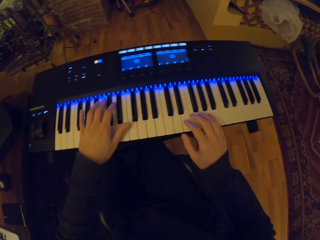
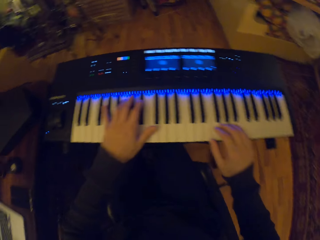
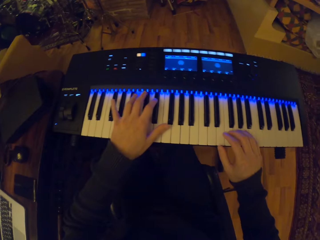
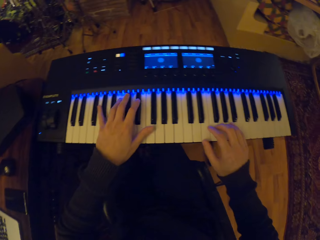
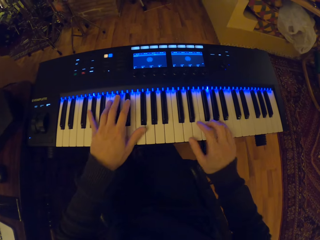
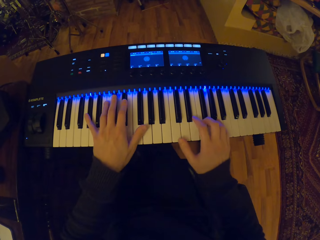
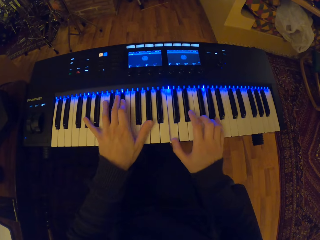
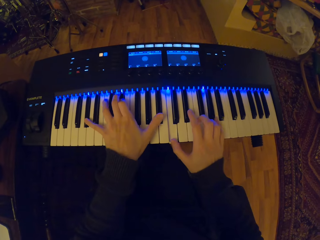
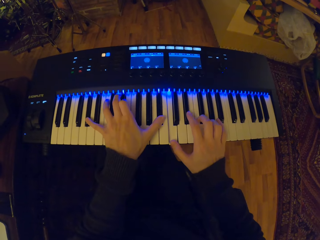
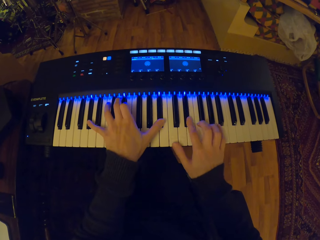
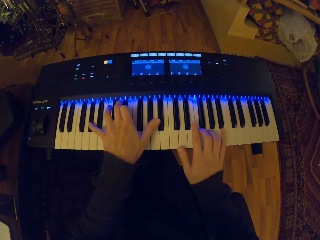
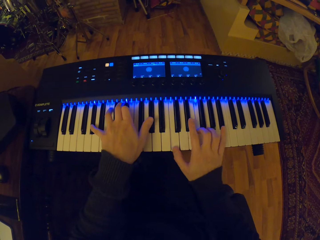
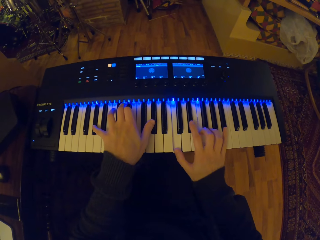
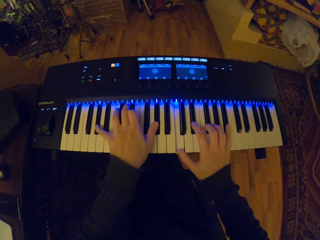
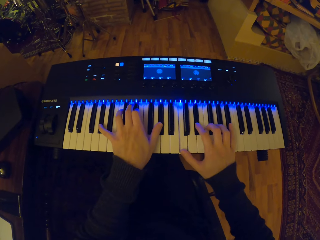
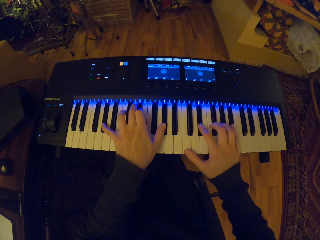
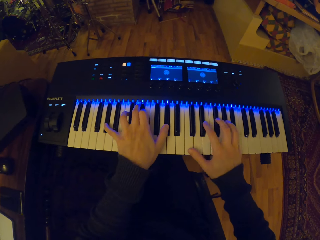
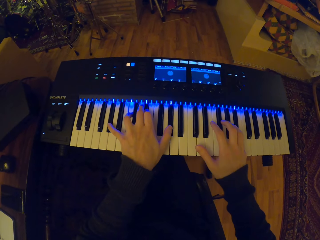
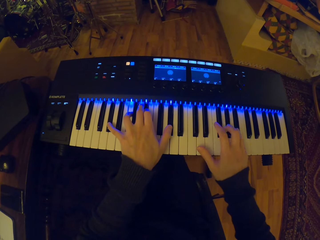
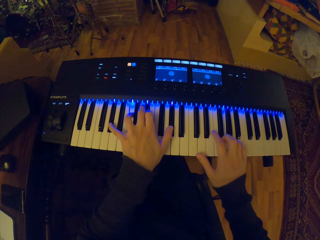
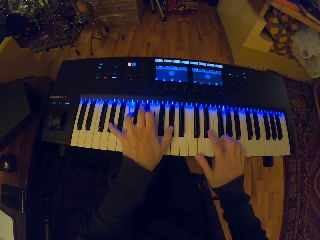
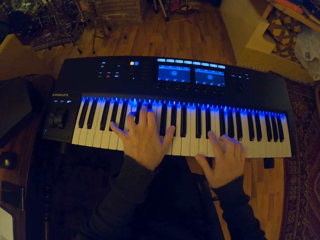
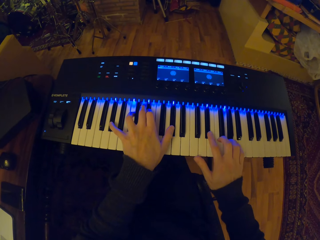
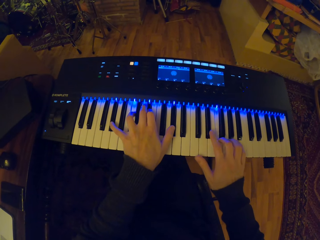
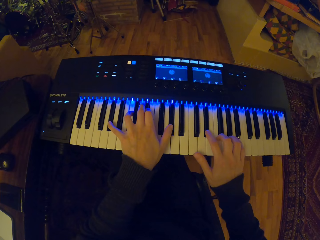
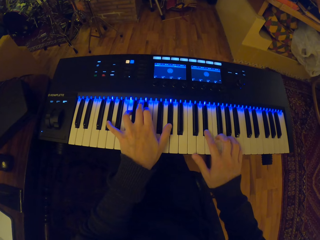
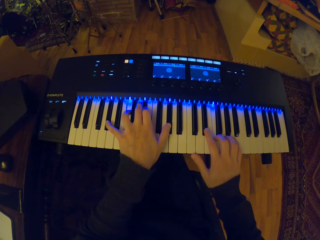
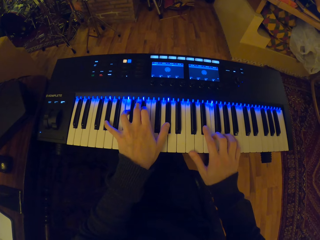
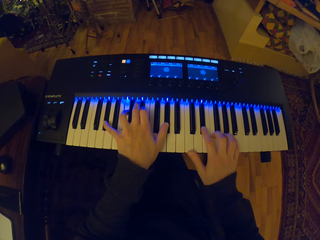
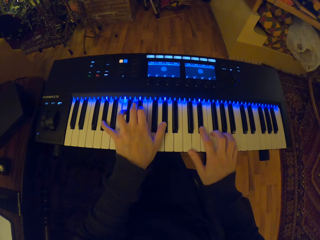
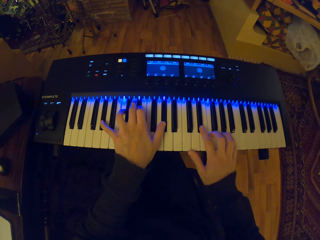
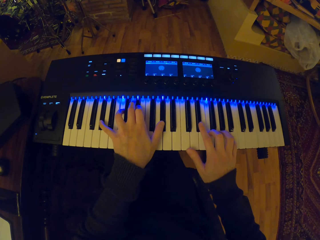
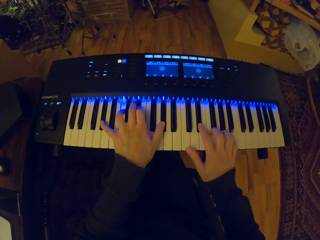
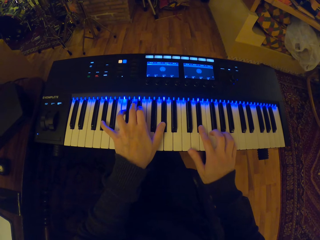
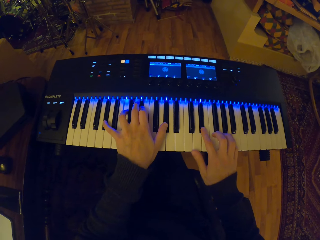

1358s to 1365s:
The camera wearer places hands on the piano keyboard. They play the piano on the piano stand with both hands.

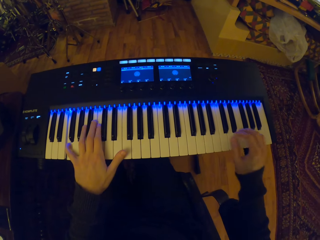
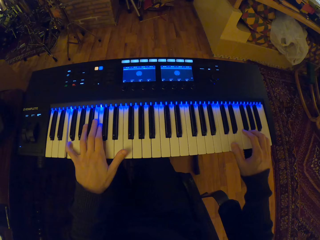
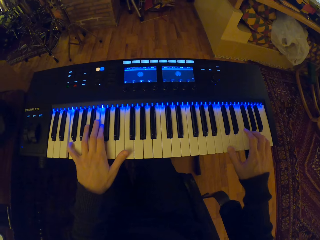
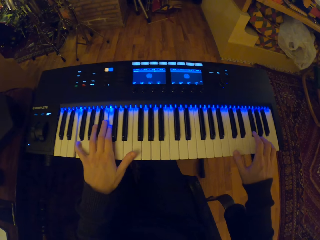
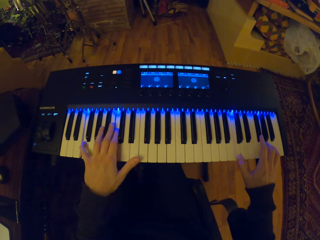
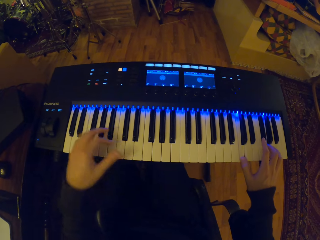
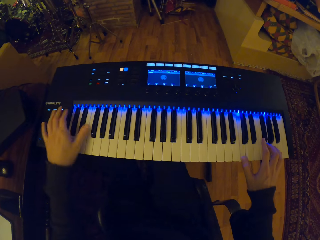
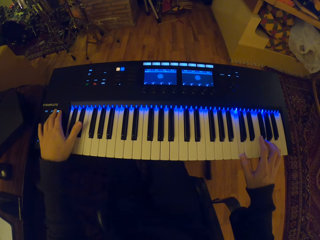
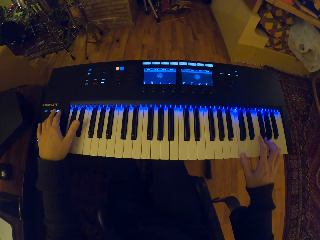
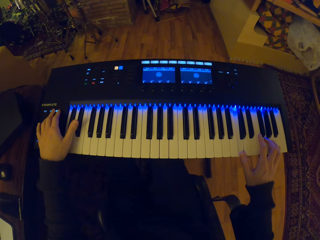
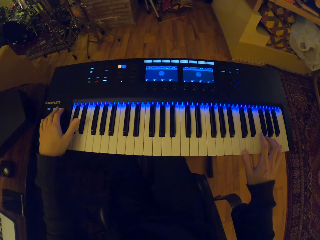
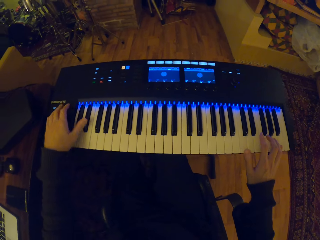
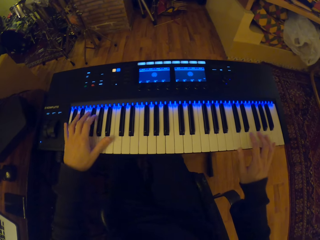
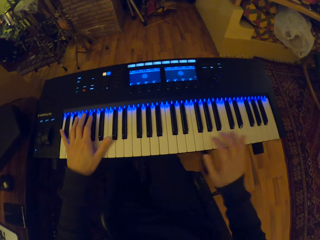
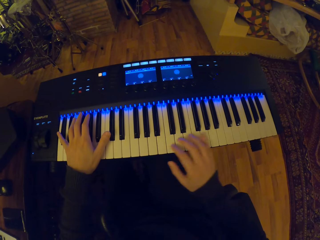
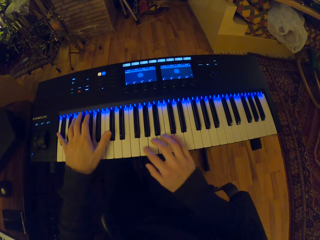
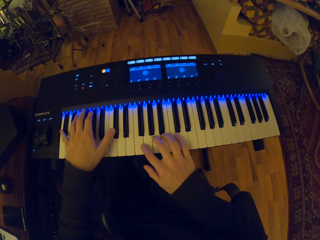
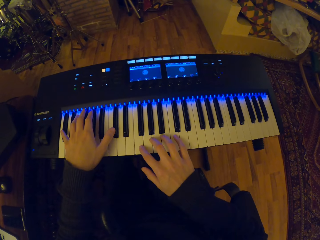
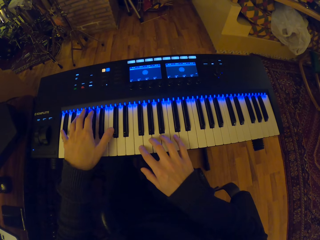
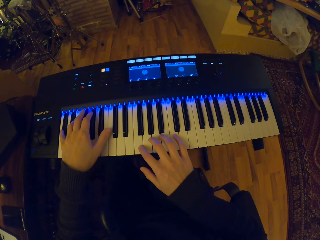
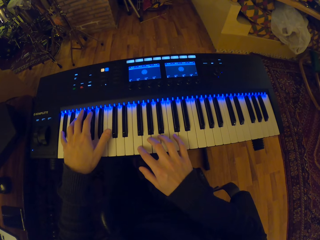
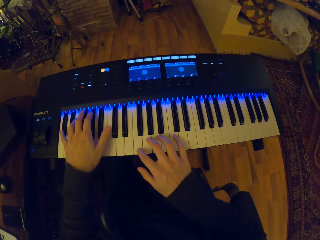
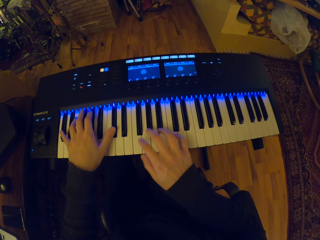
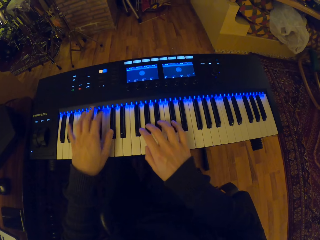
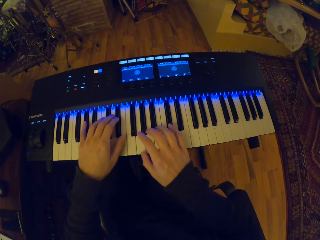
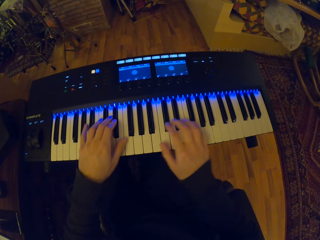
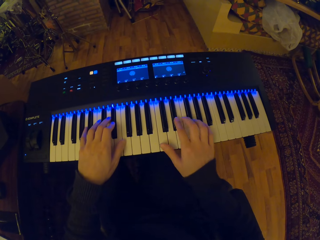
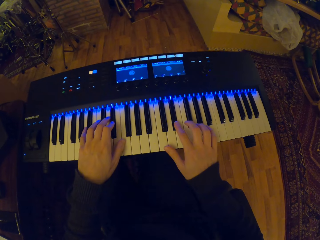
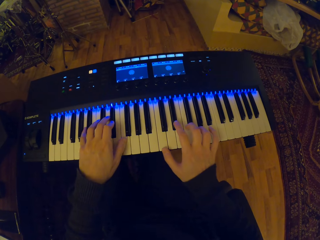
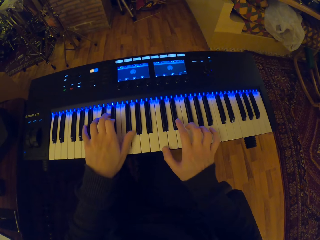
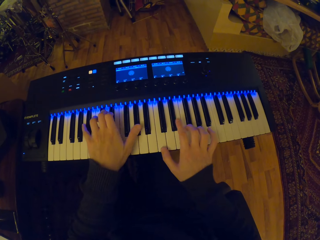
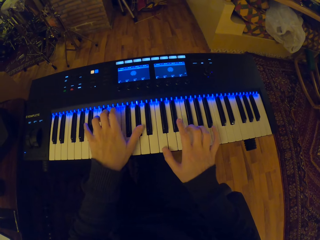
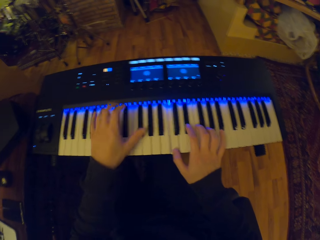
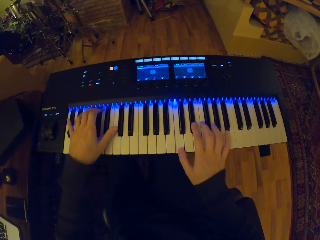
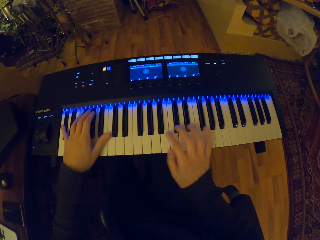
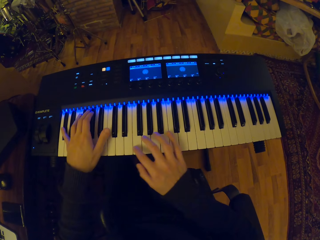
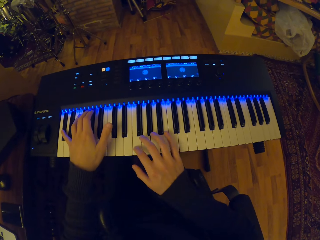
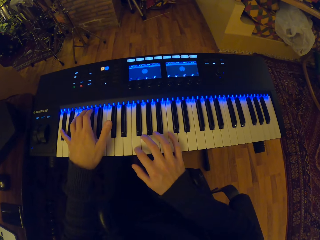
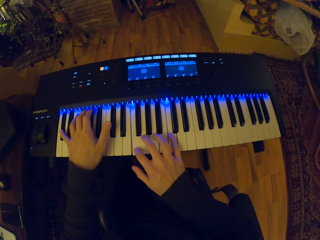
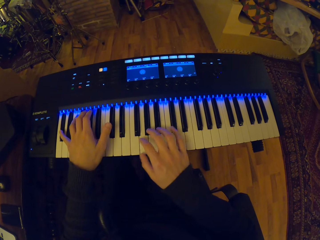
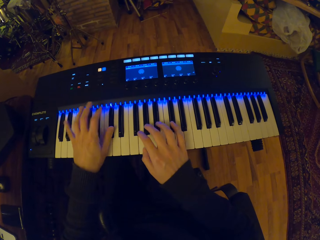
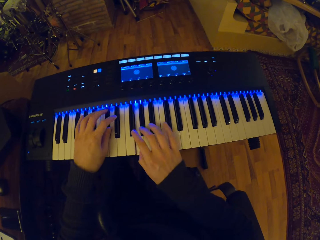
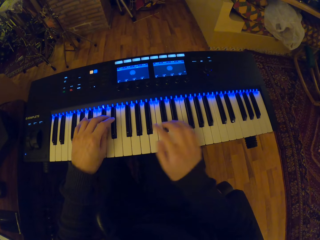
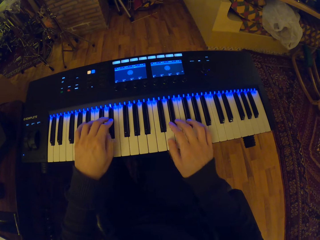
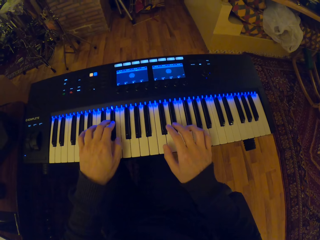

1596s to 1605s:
The camera wearer presses a button on the keyboard with his left hand. He plays the keyboard with his two hands.
